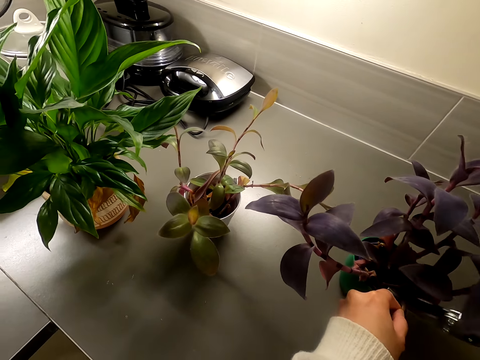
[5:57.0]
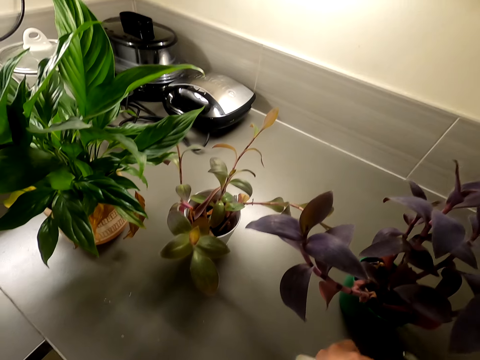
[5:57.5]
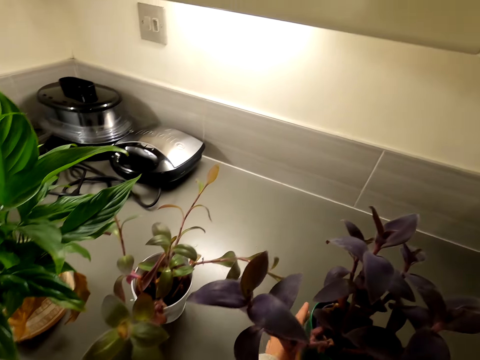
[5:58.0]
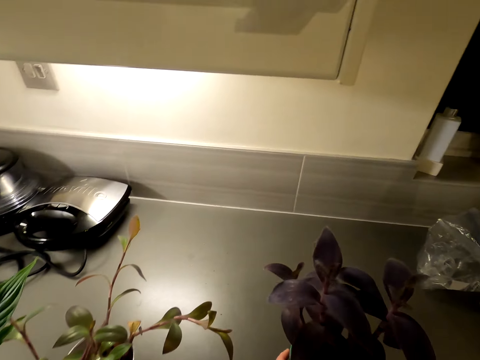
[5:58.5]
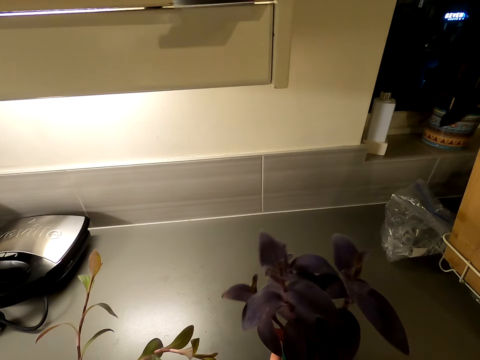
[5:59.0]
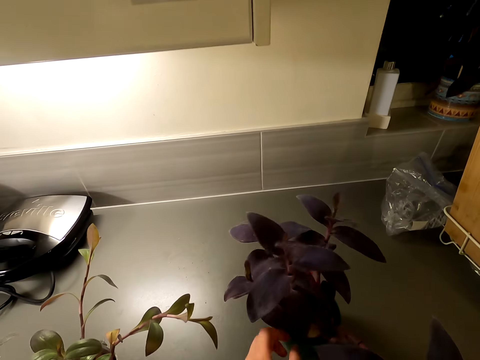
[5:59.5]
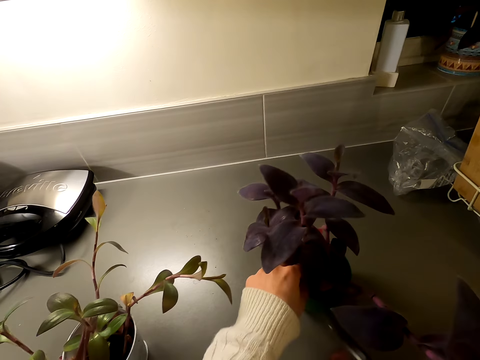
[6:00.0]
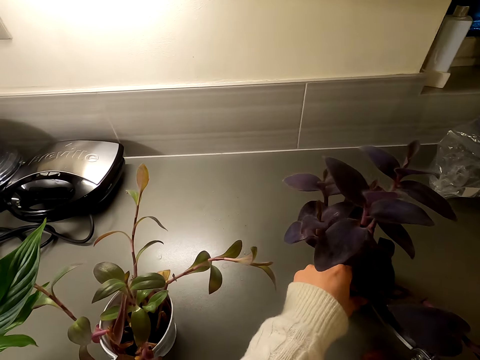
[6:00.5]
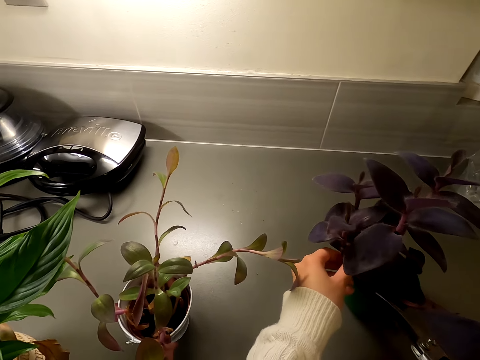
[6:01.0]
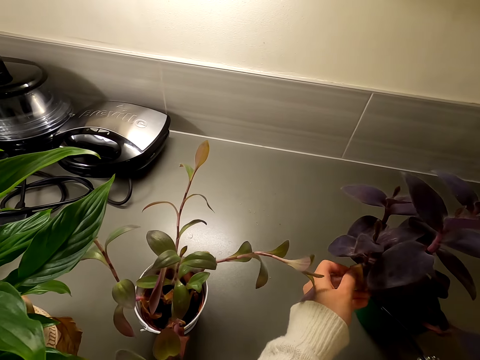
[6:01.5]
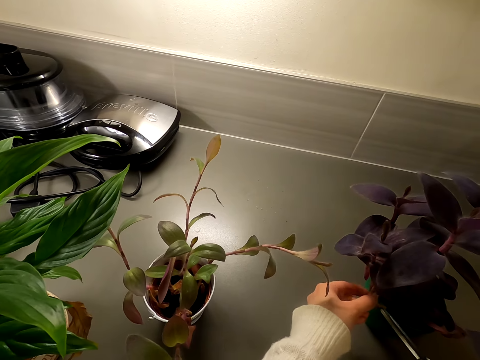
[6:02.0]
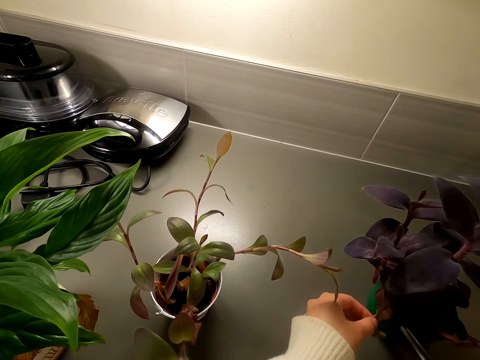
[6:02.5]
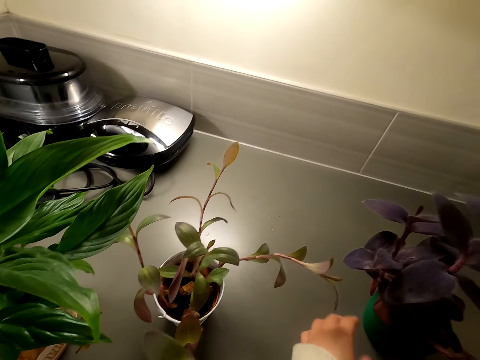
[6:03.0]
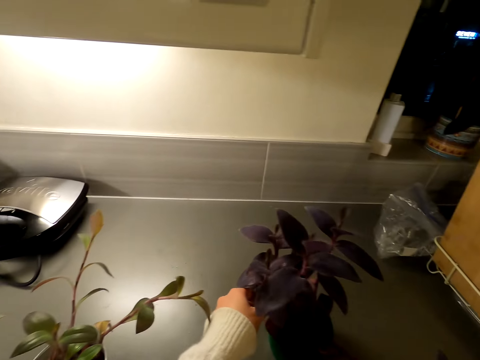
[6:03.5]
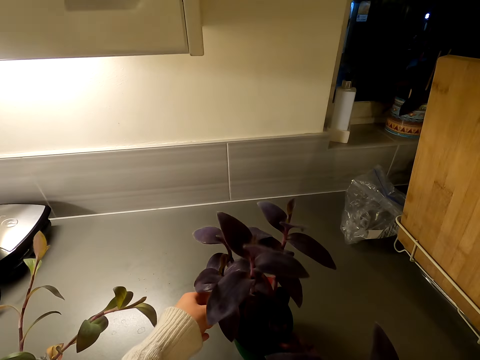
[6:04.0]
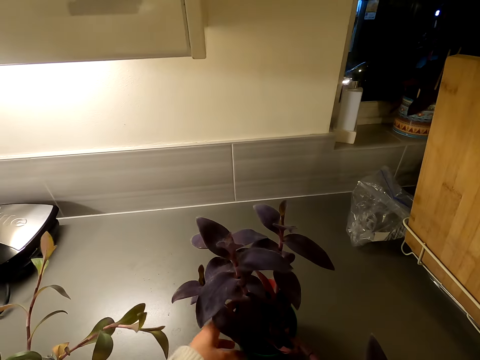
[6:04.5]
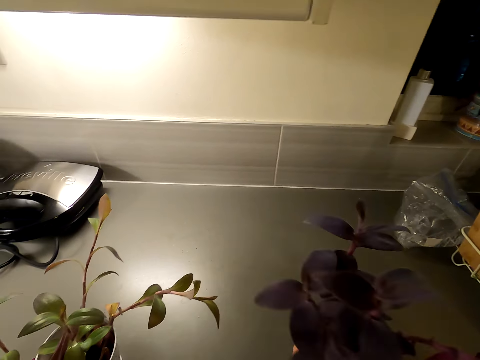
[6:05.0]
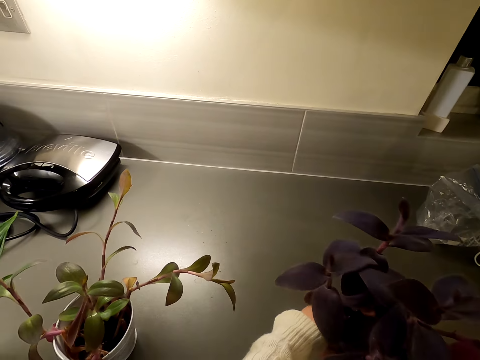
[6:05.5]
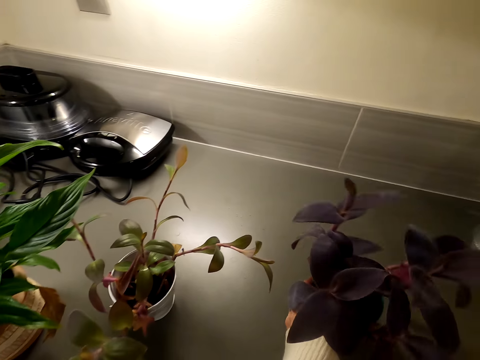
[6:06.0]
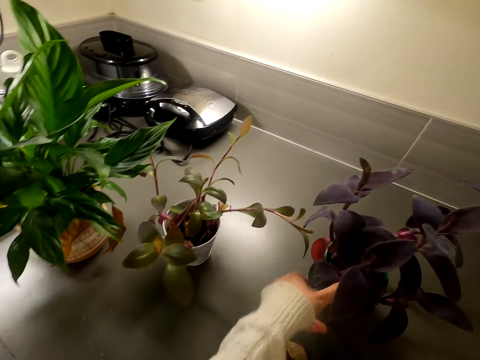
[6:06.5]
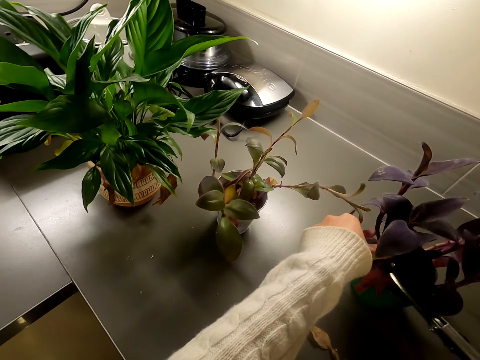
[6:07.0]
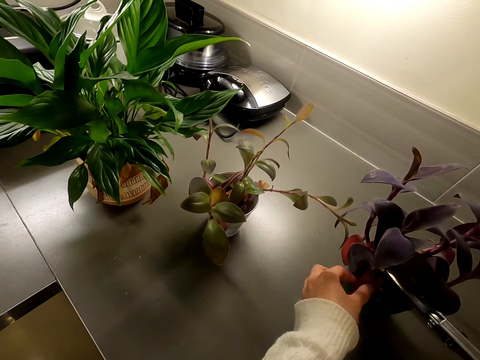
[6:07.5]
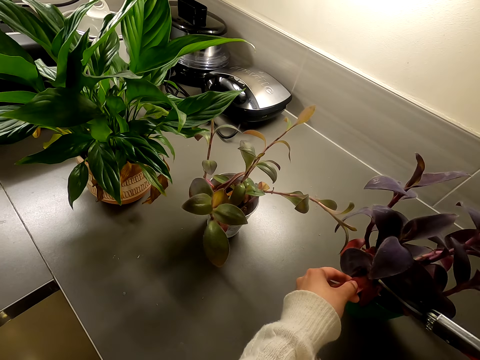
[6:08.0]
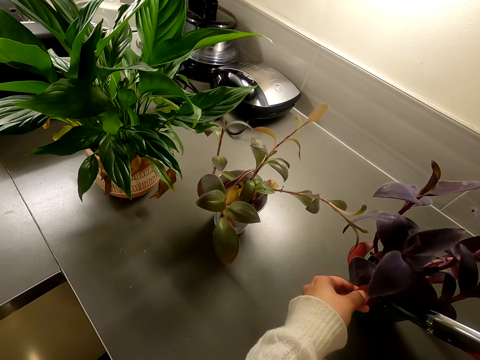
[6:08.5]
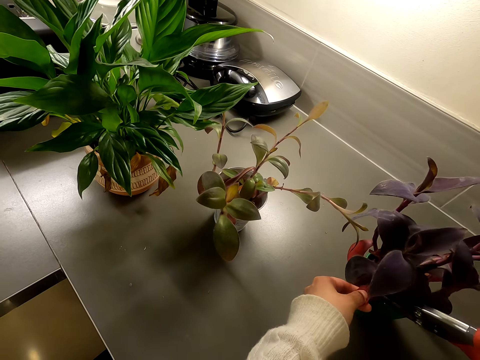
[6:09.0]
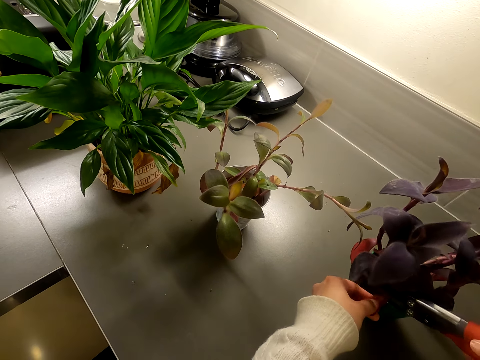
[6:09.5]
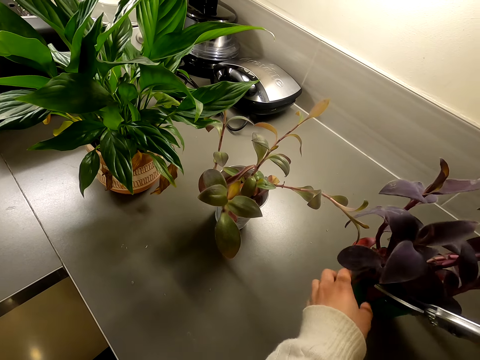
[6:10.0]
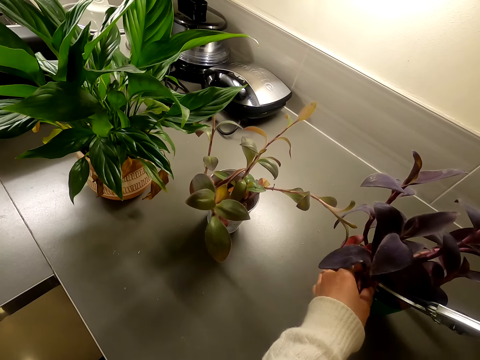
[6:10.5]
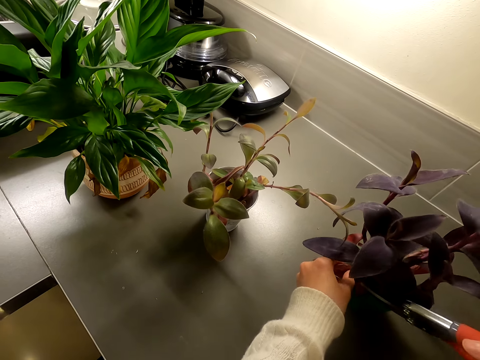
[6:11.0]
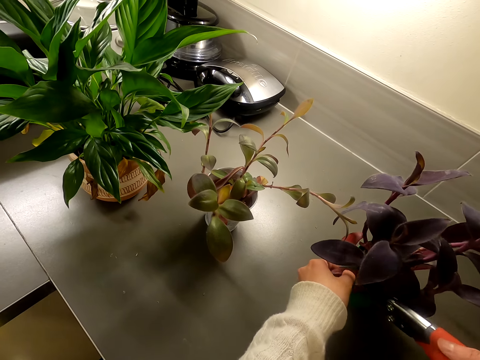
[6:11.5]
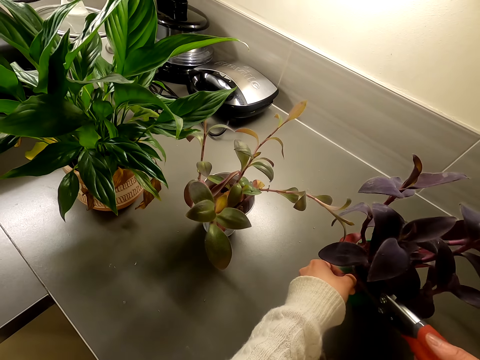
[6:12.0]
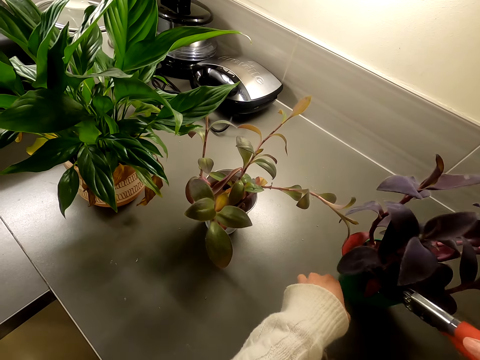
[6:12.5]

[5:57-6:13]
The camera wearer rotates the house plant on the countertop. They cut the house plant's leaves with a pair of scissors. They rotate the house plant on the countertop. They cut the house plant's leaves with the pair of scissors.

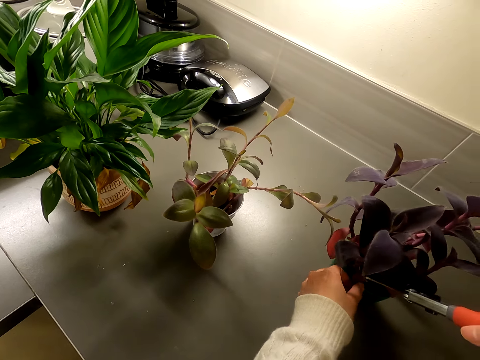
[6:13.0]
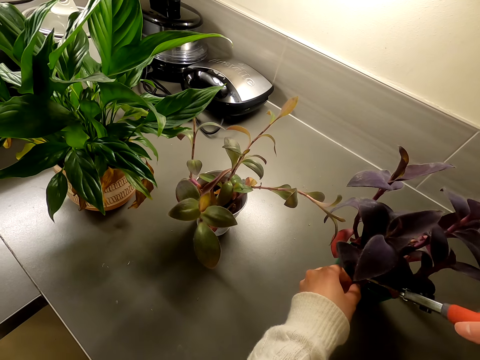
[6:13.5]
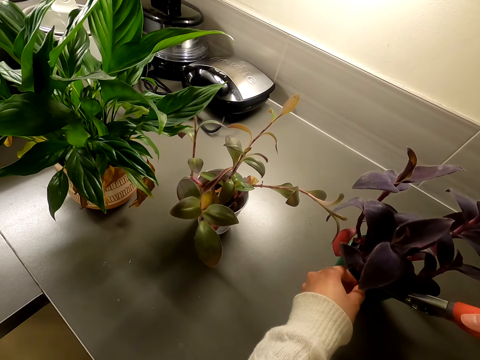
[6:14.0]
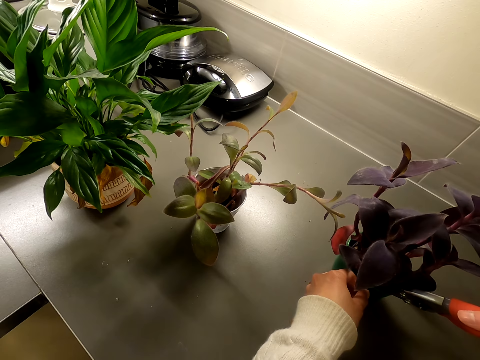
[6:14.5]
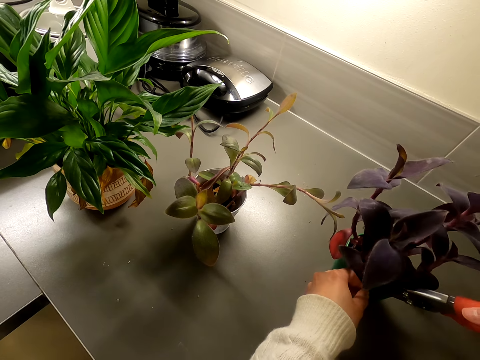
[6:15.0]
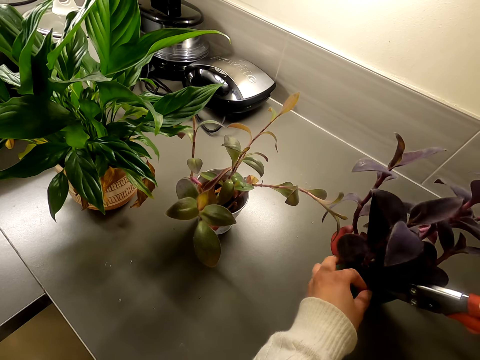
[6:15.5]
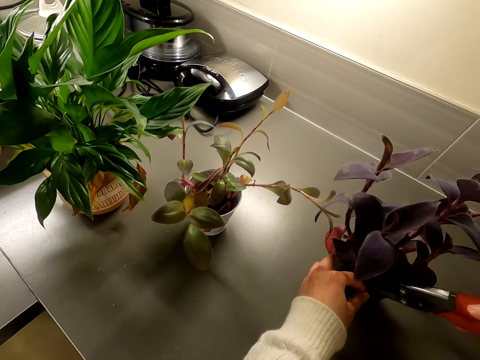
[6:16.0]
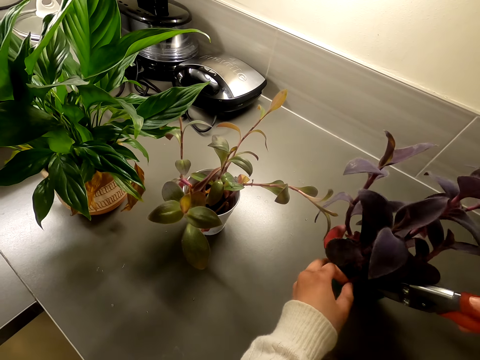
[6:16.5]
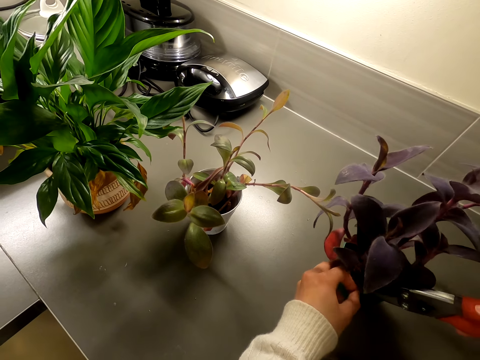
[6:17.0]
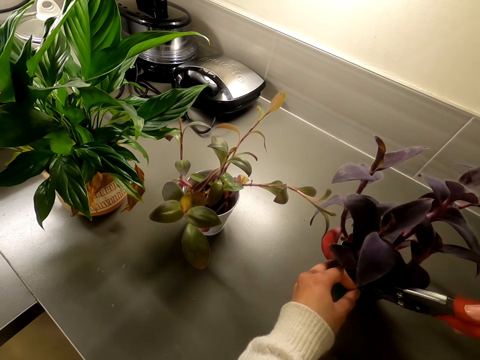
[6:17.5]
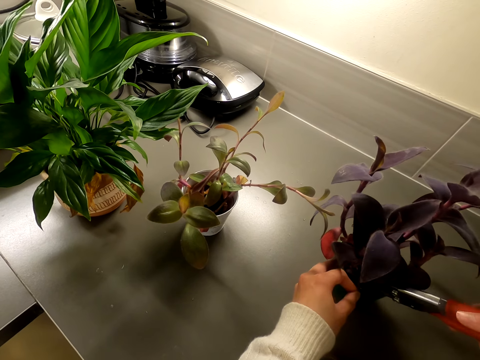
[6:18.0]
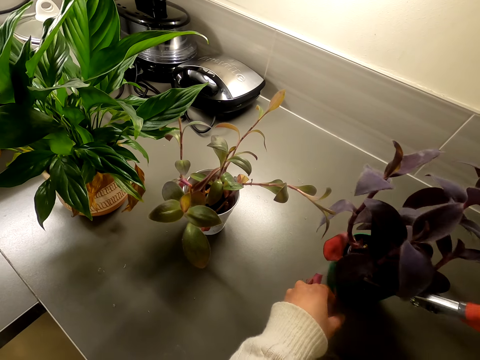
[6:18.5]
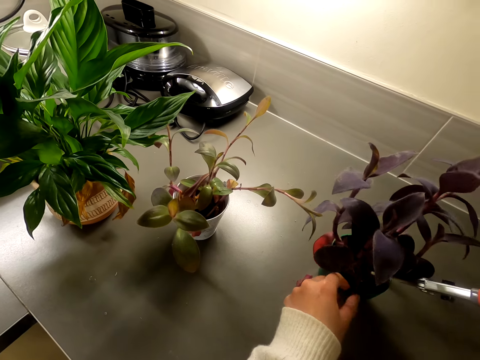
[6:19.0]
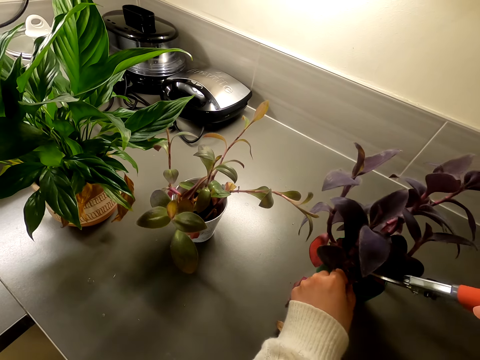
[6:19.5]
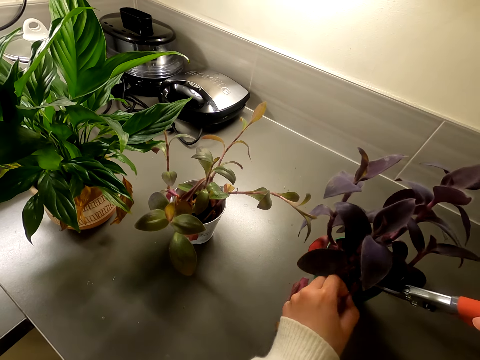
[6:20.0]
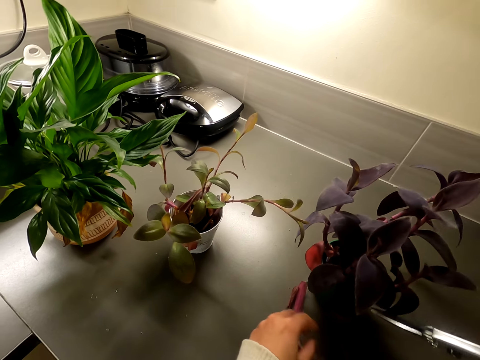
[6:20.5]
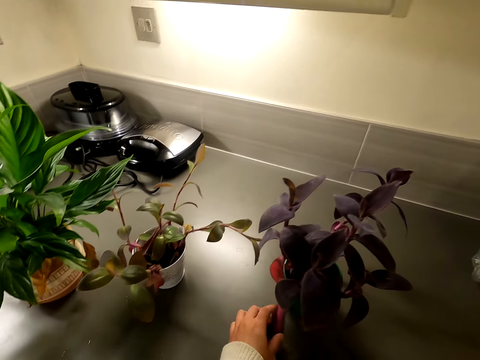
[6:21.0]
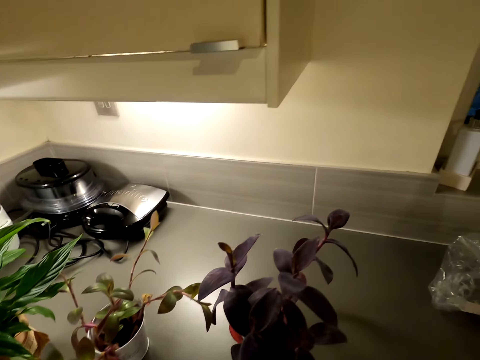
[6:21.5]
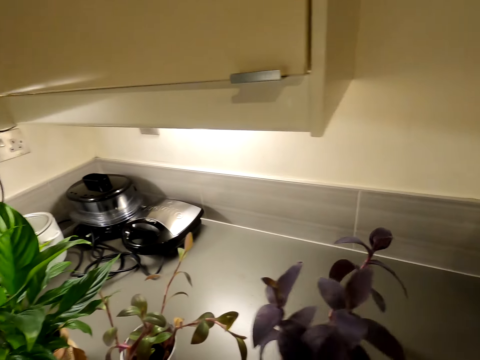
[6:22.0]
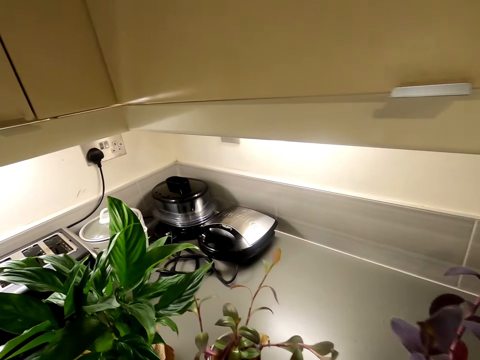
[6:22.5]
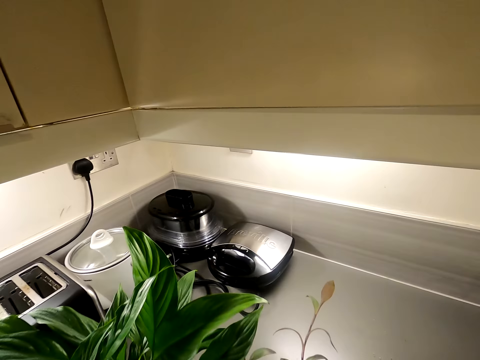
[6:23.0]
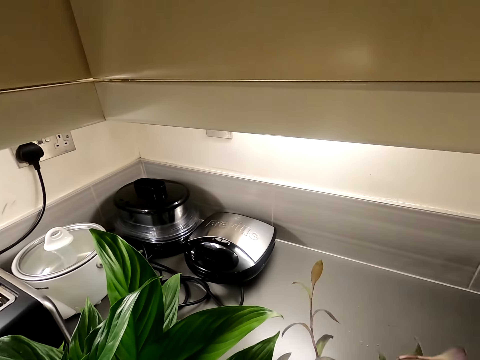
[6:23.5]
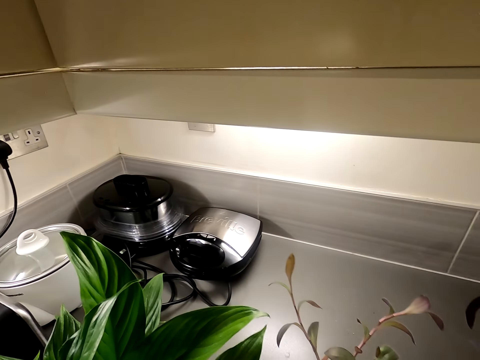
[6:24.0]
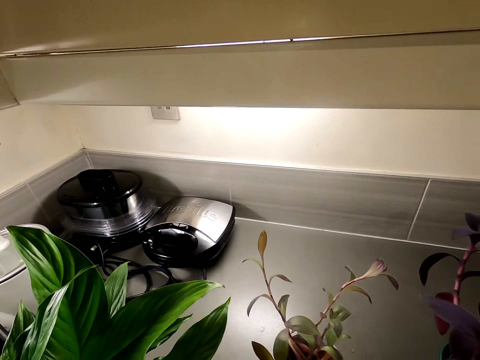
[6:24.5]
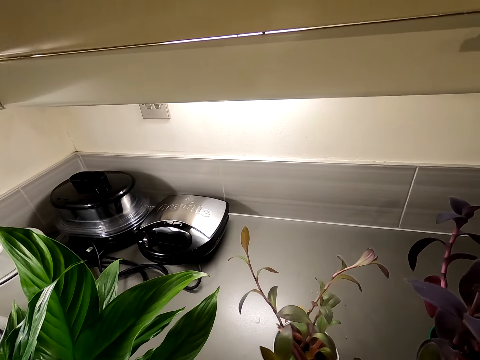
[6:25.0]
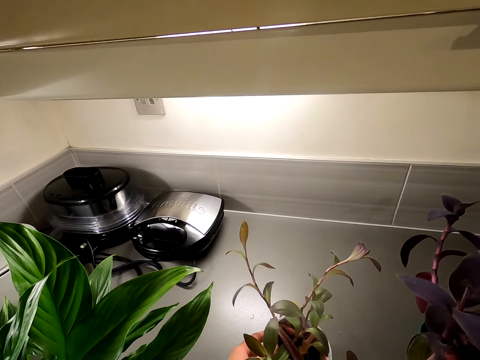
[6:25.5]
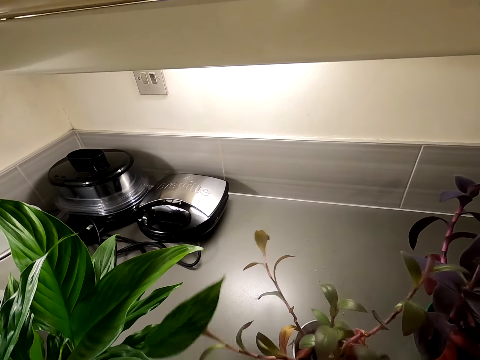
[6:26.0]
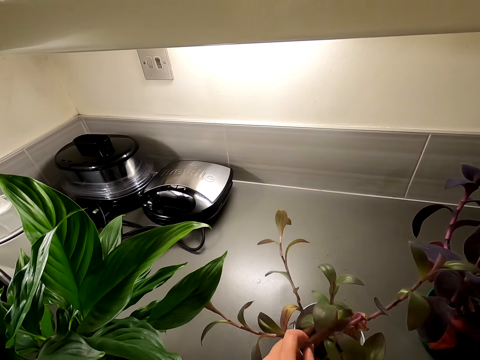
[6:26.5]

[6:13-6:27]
The camera wearer rotates the house plant on the countertop.
